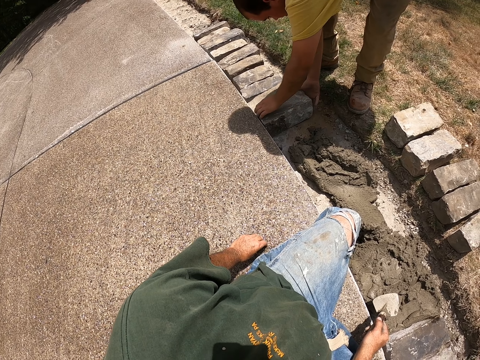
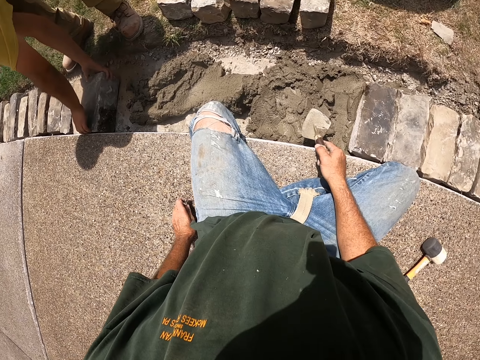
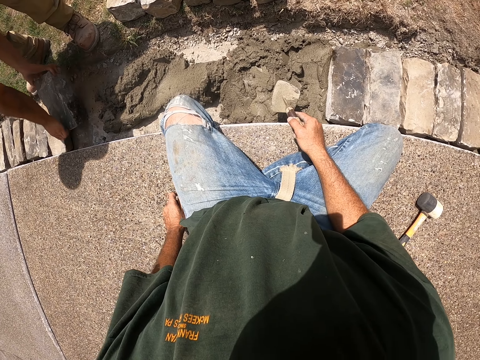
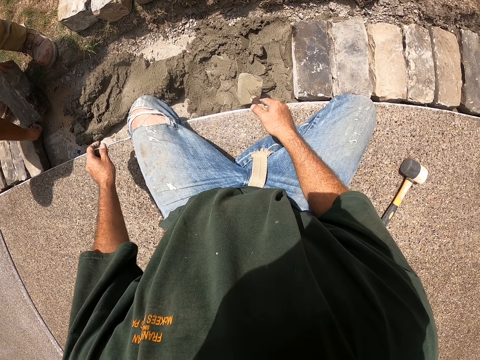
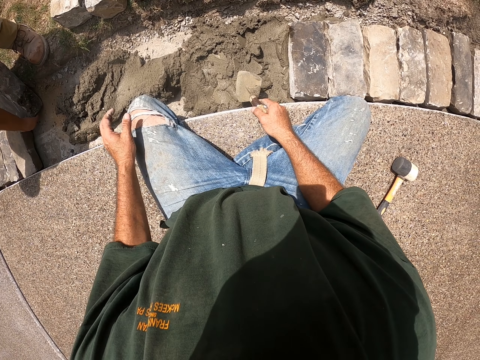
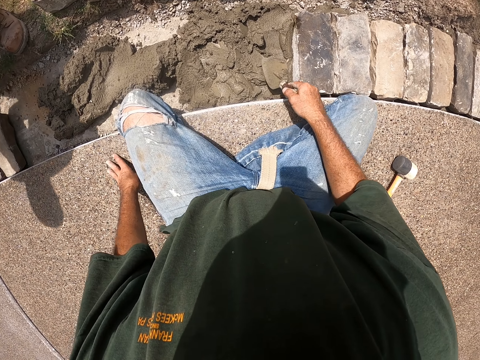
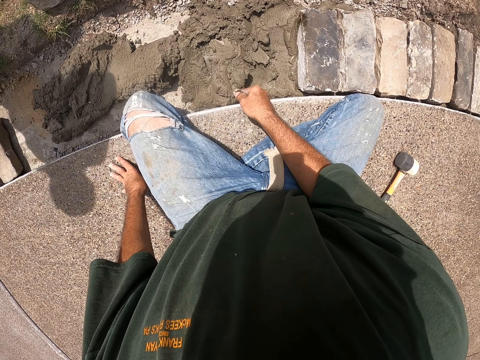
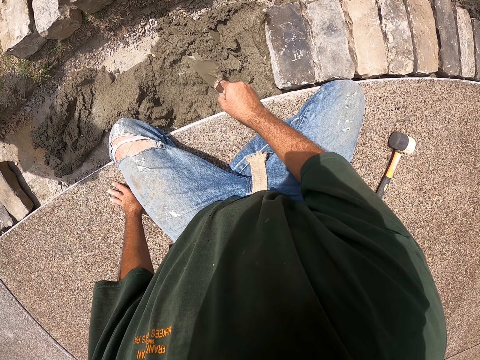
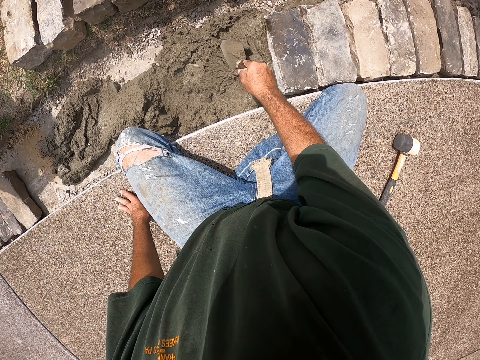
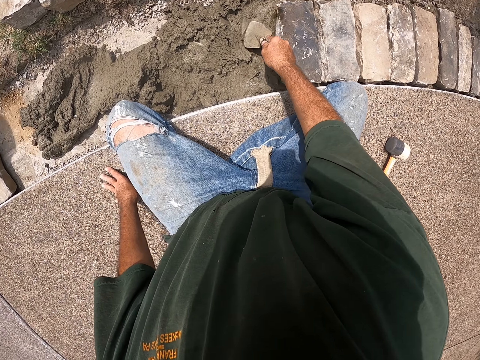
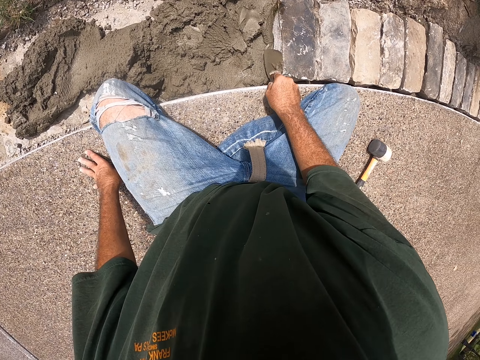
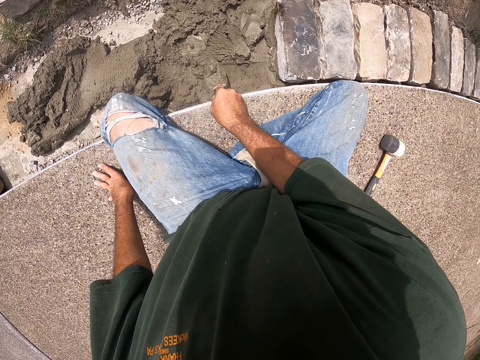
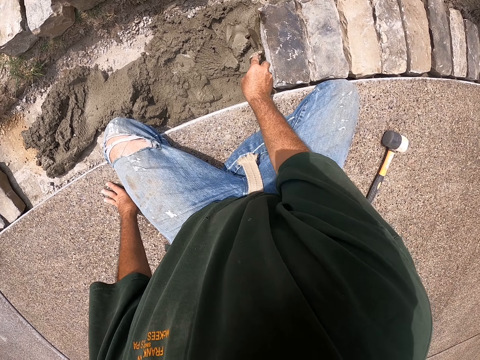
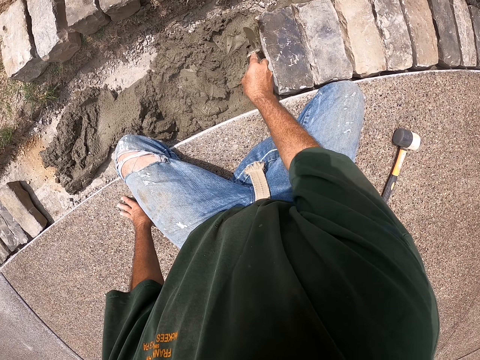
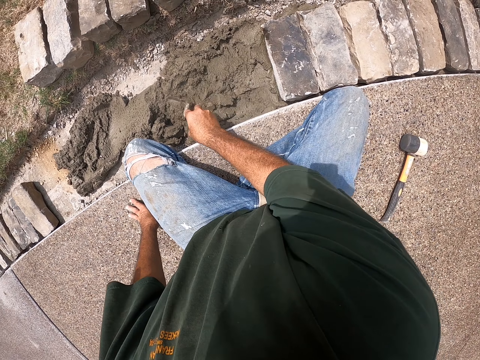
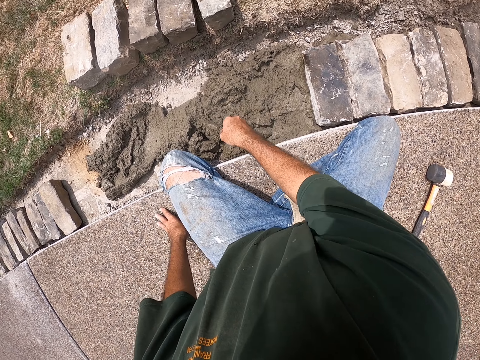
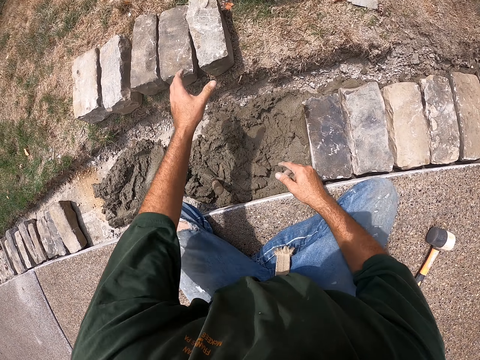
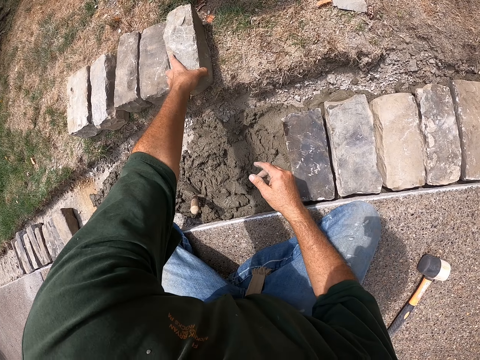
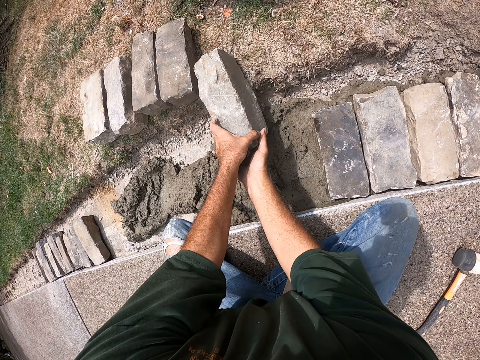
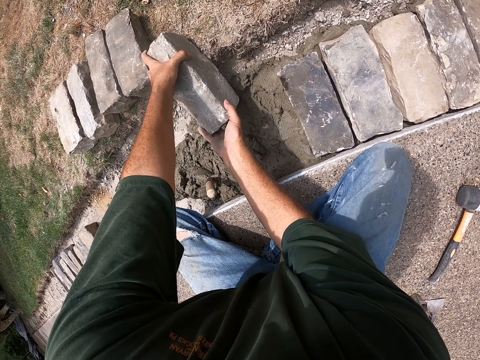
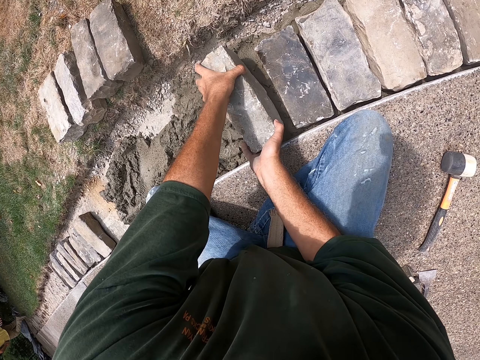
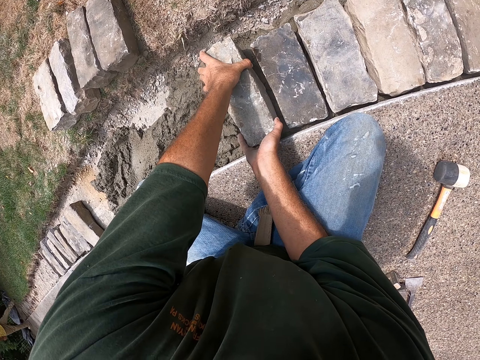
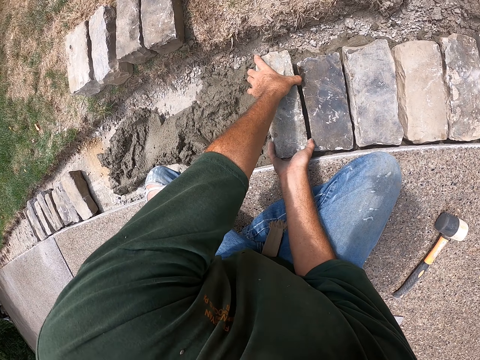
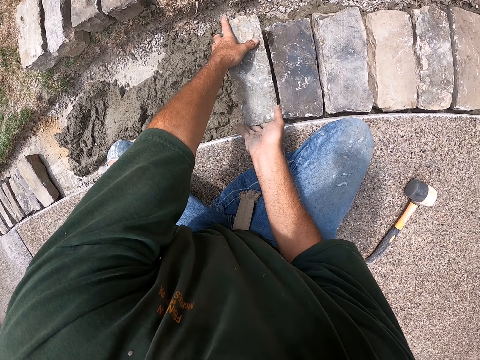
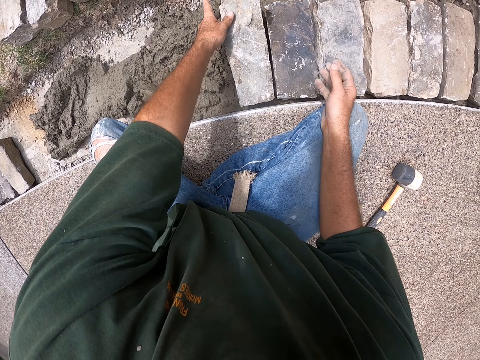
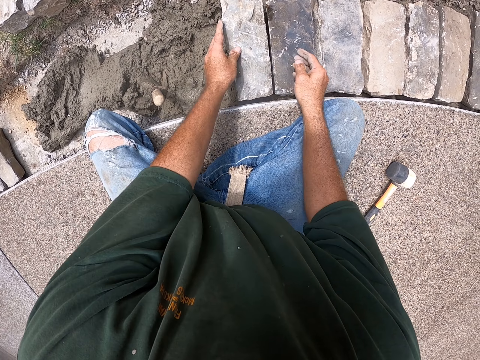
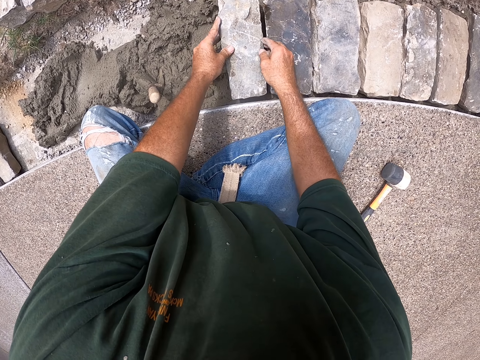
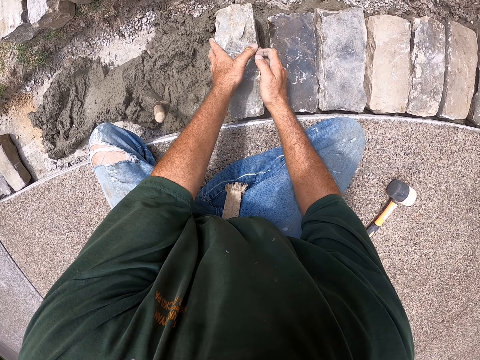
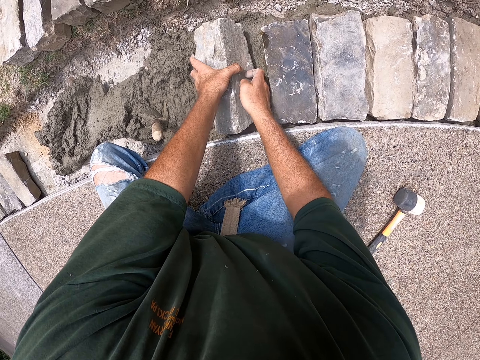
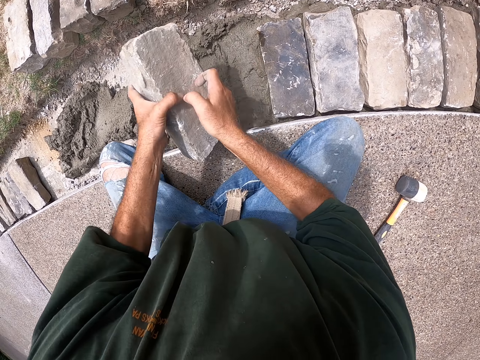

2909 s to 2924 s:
The camera wearer spreads cement in the foundation with a trowel. They scoop the concrete. They drop the trowel. They pull a brick on the ground, lift the brick, and position the brick in the foundation. They lift the brick from the foundation.

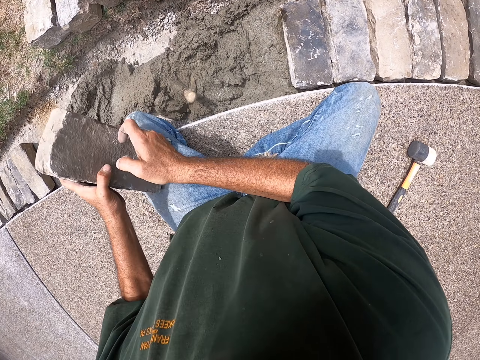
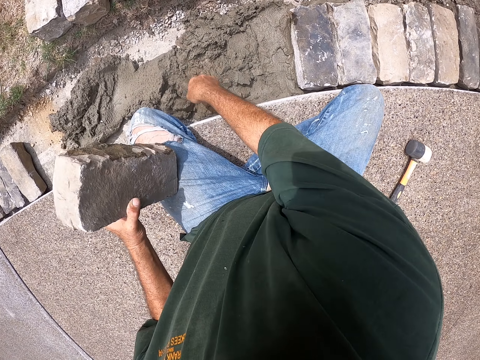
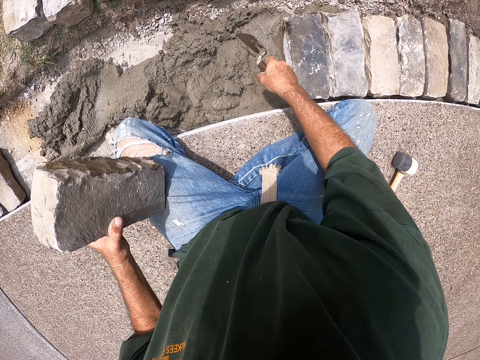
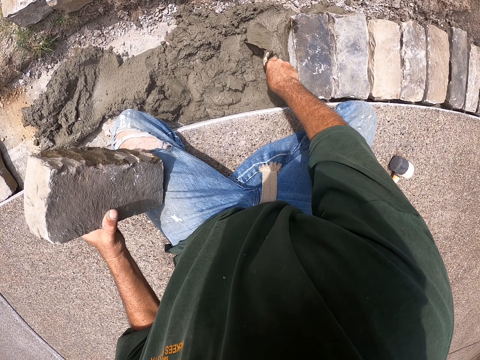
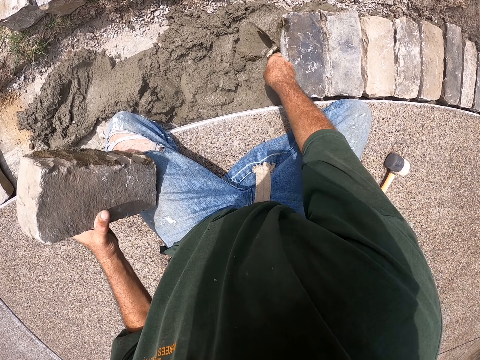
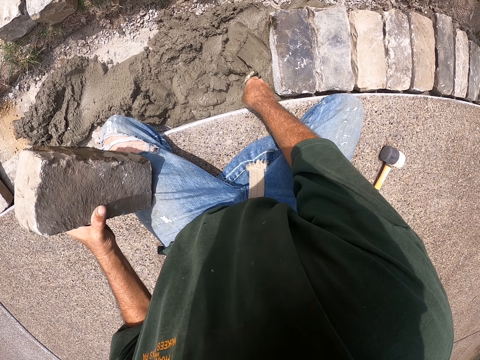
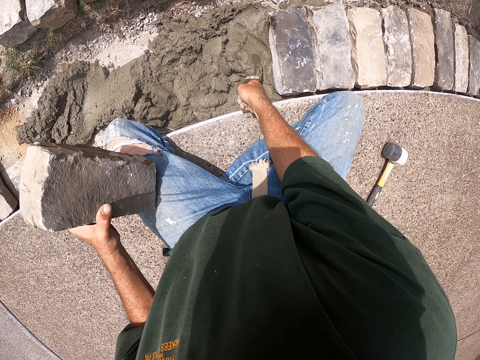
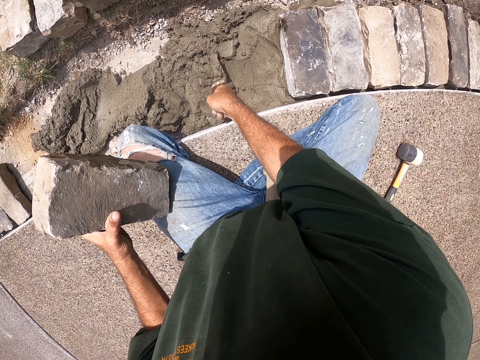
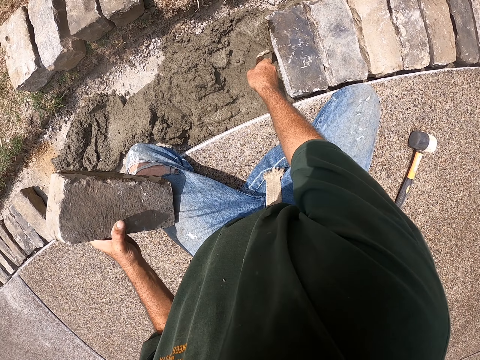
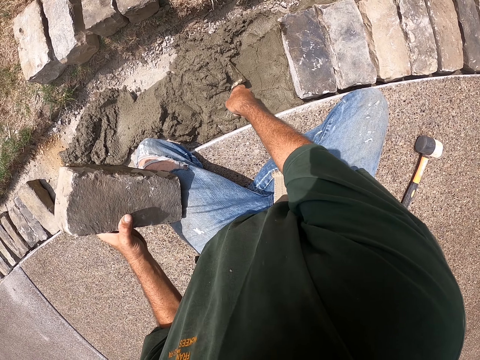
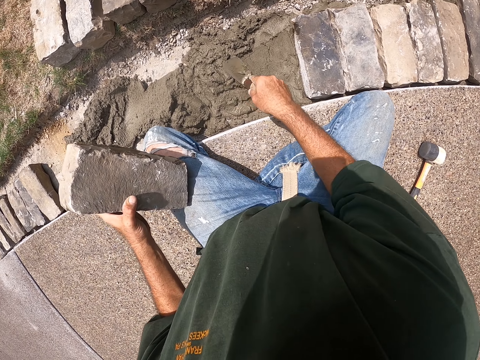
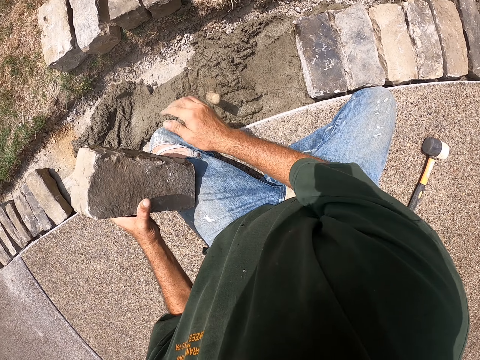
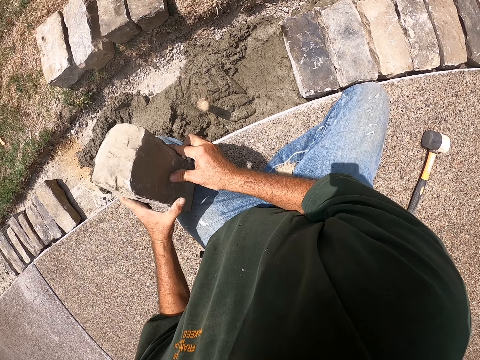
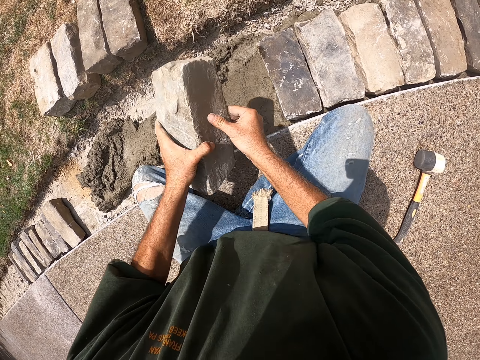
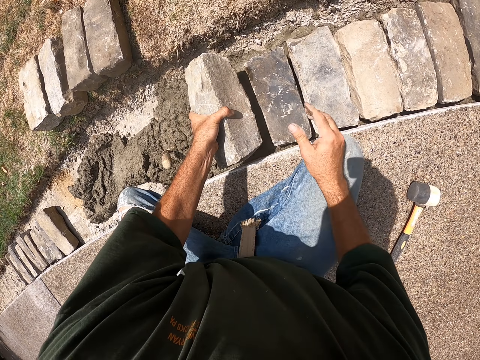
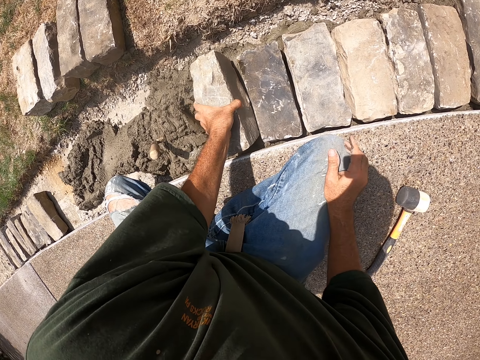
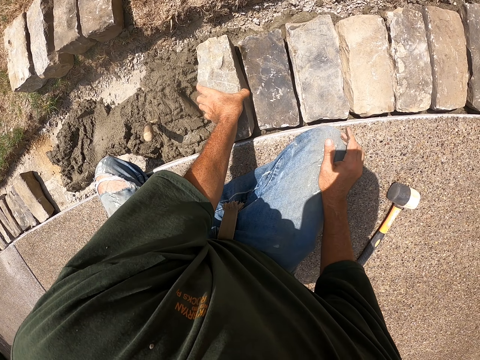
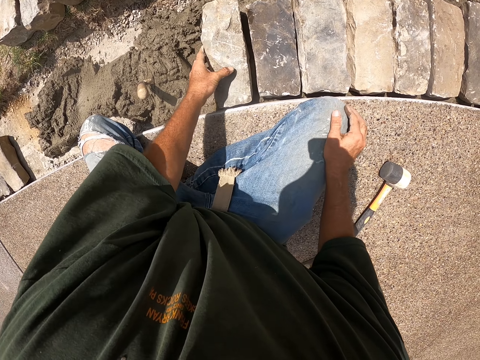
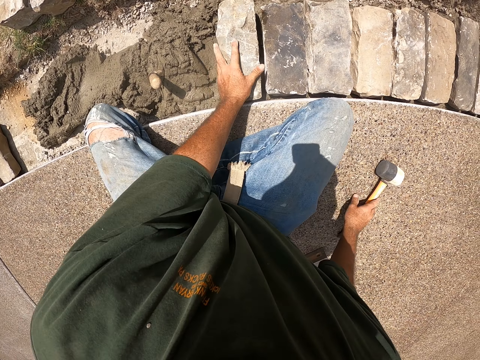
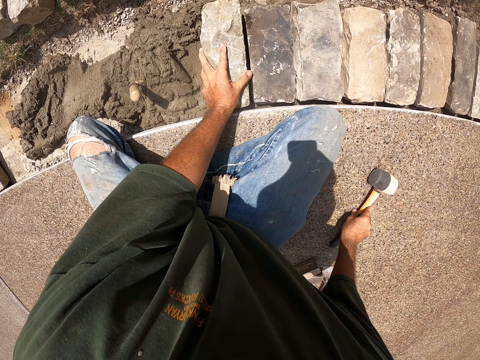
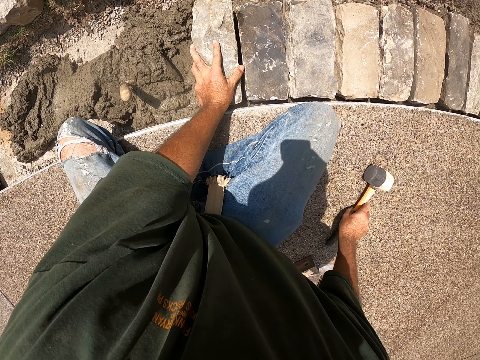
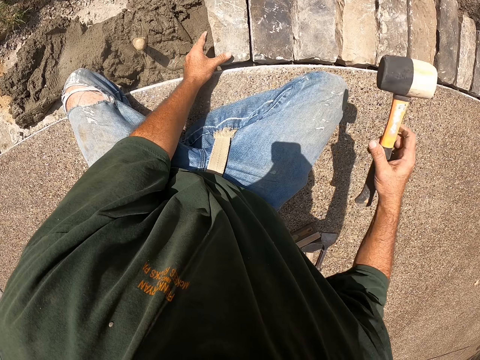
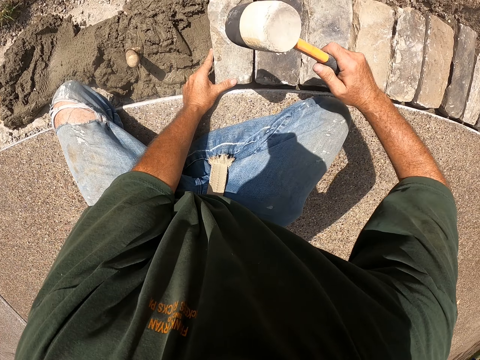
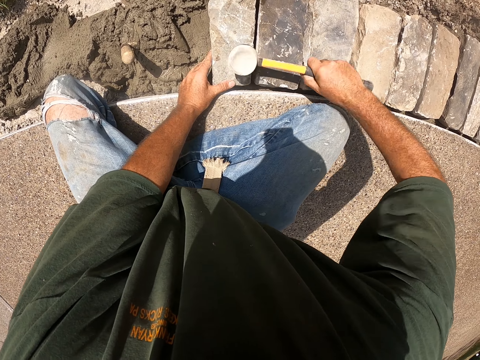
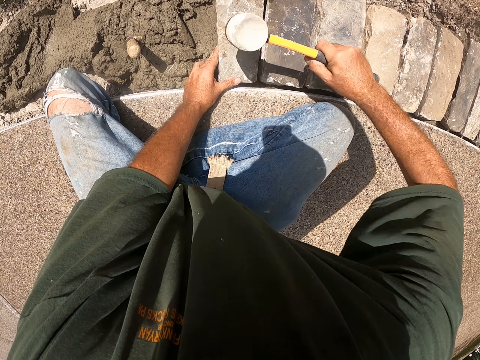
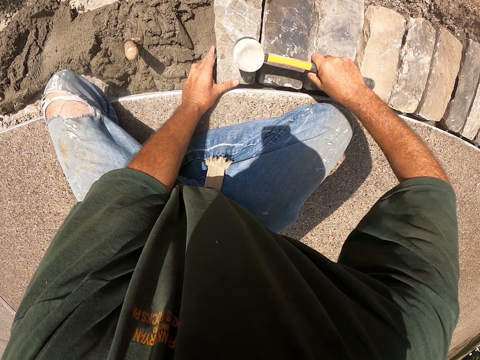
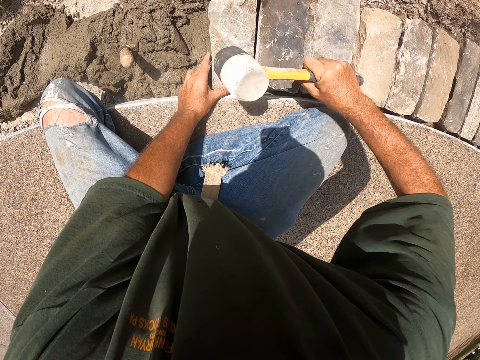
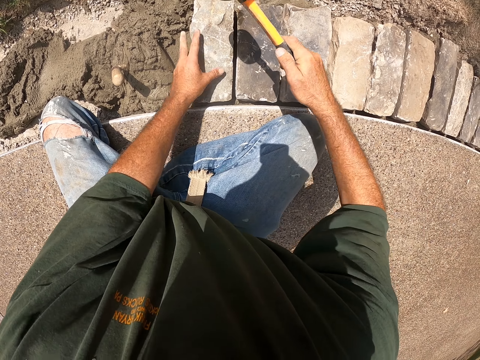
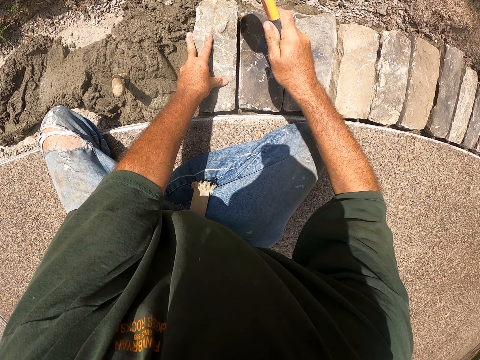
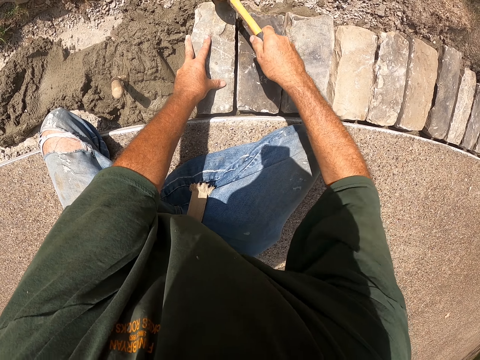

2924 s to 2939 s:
The camera wearer carries the brick. They pick a hand trowel in the foundation. They scoop the concrete and spread cement in the foundation with the trowel. They drop the trowel in the foundation. They position the brick in the foundation and adjust the brick on the cement mixture in the foundation. They pick a hammer on the floor. They hit the brick with the hammer.
